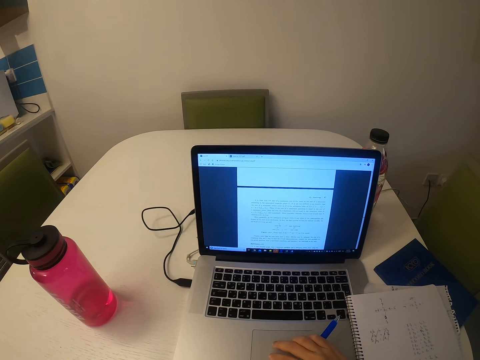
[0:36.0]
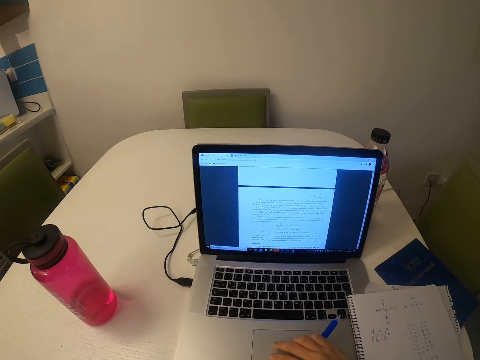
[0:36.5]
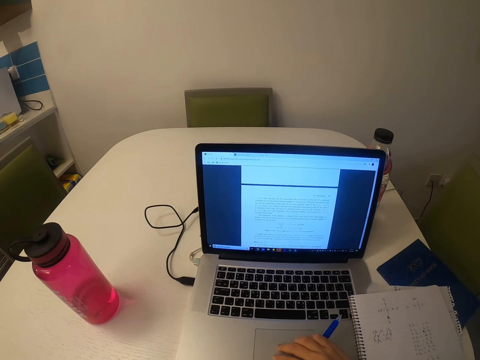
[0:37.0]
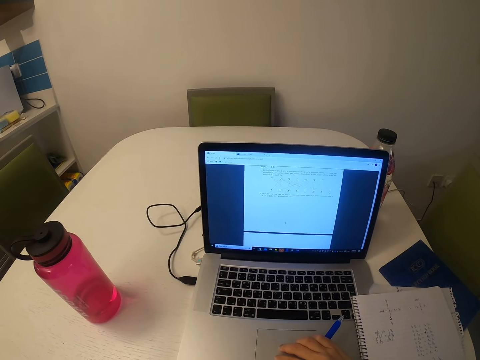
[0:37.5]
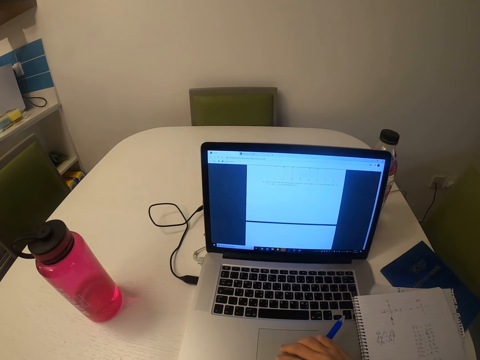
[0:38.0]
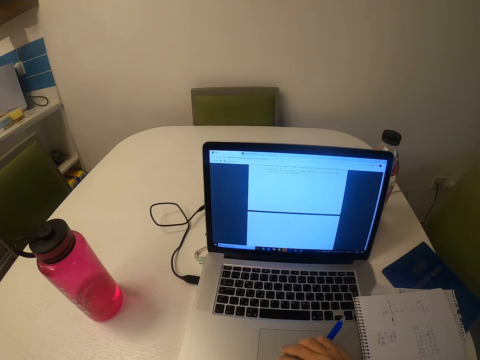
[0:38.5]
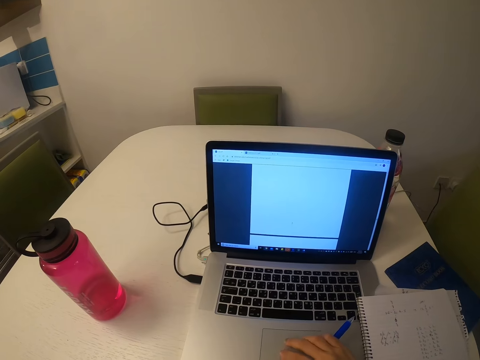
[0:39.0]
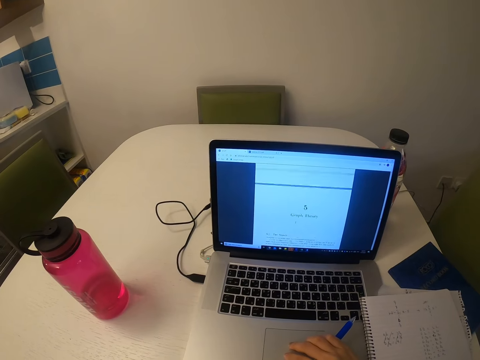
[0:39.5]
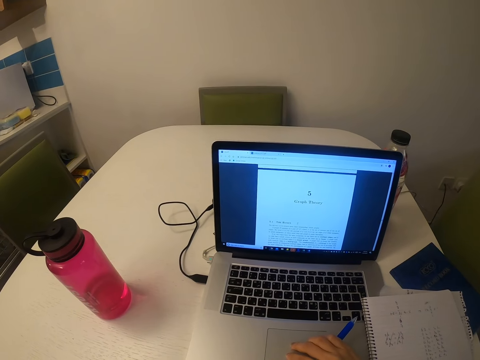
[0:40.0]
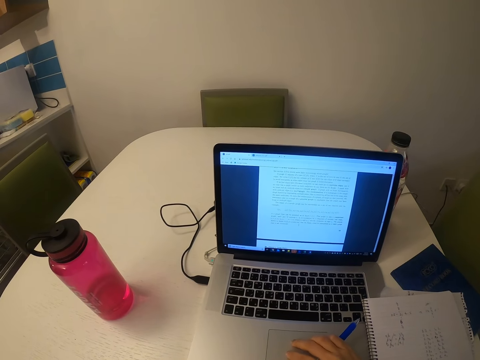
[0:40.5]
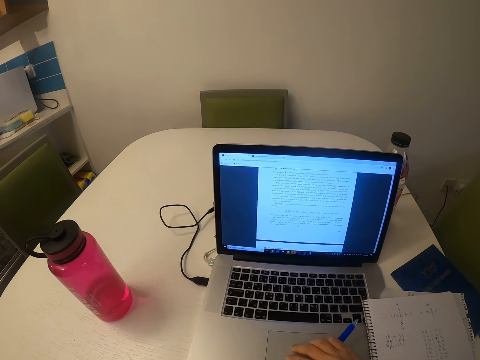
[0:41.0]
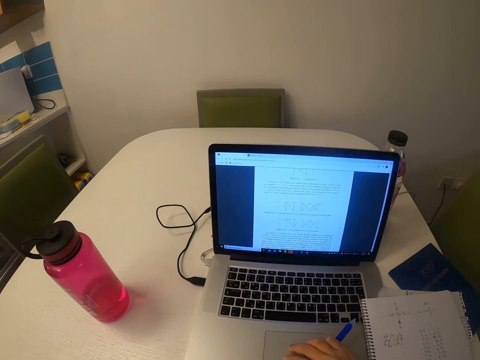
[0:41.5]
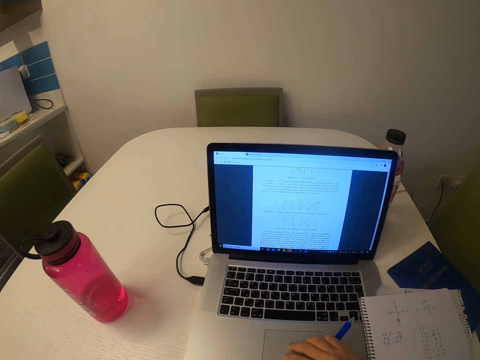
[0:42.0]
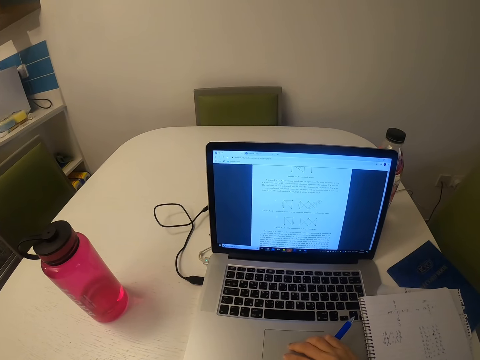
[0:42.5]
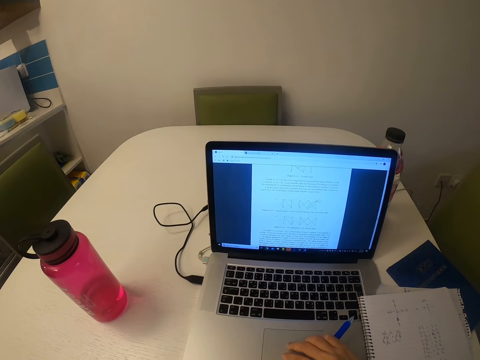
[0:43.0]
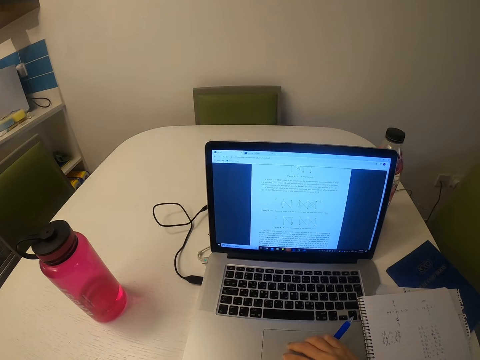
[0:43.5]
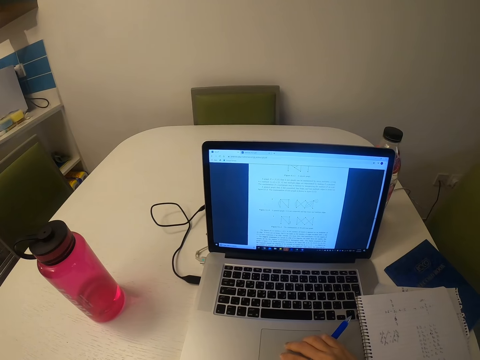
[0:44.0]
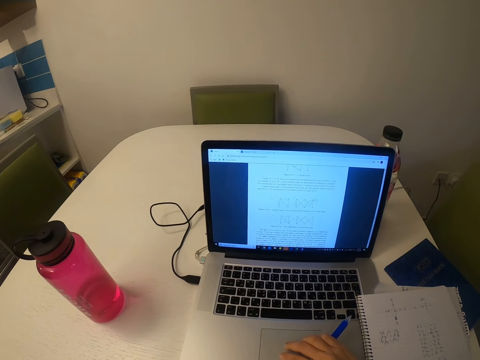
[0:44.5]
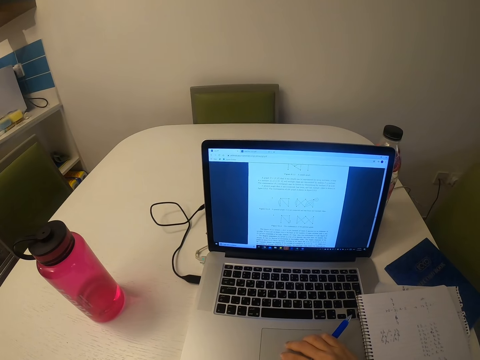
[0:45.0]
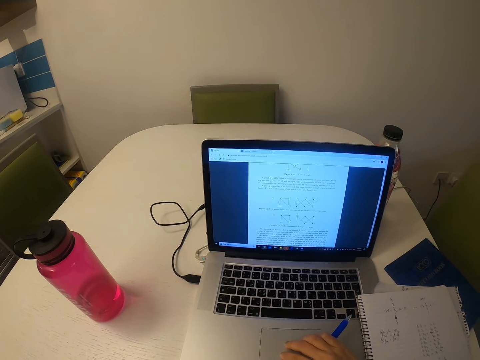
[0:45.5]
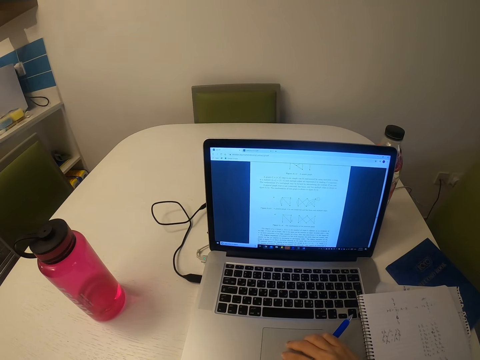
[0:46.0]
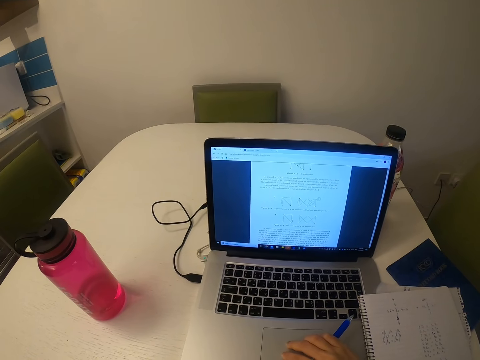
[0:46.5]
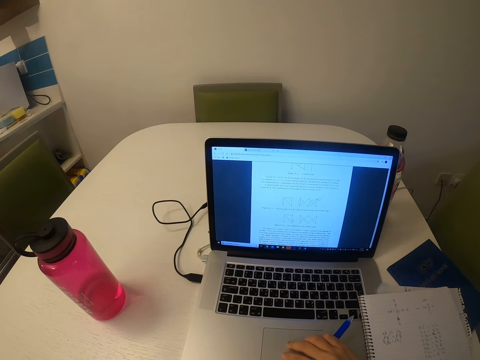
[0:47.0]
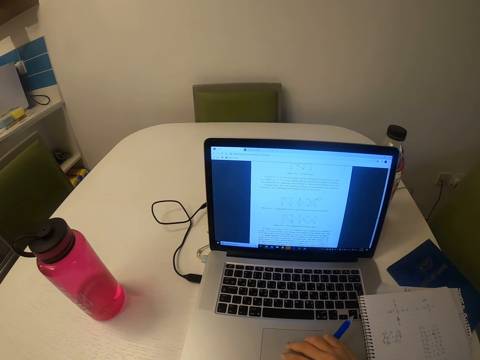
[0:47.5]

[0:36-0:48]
The camera wearer types.

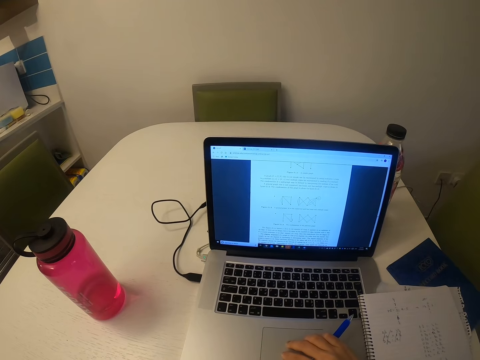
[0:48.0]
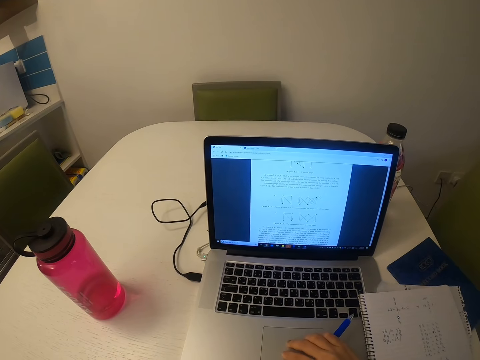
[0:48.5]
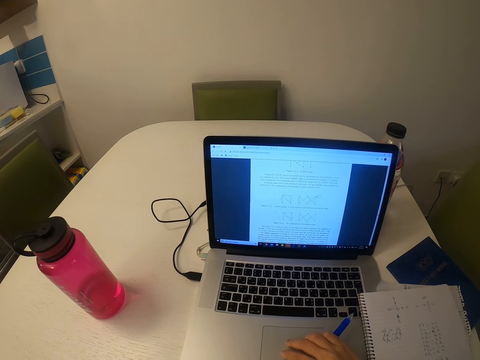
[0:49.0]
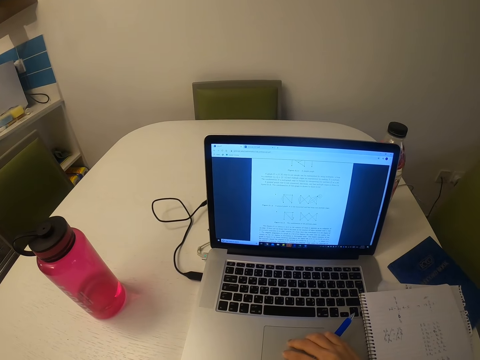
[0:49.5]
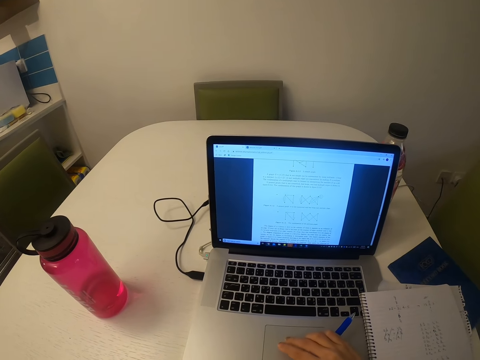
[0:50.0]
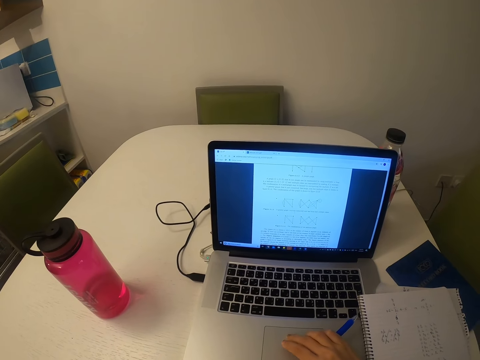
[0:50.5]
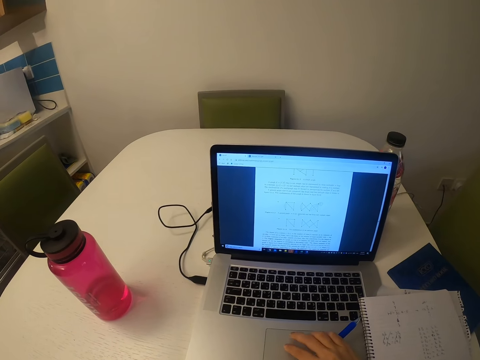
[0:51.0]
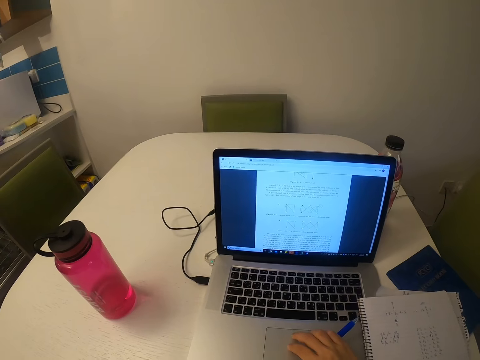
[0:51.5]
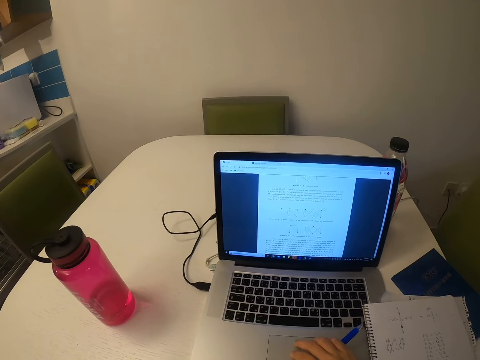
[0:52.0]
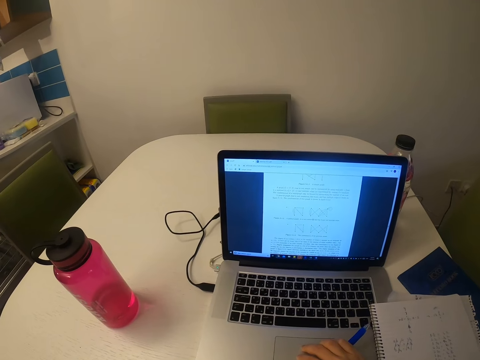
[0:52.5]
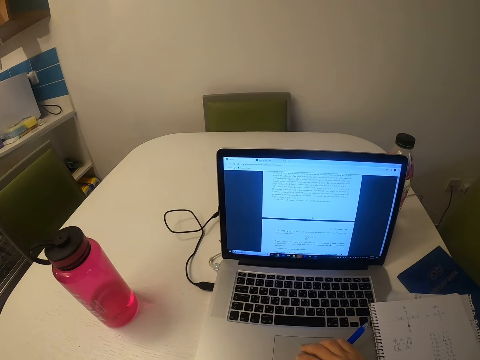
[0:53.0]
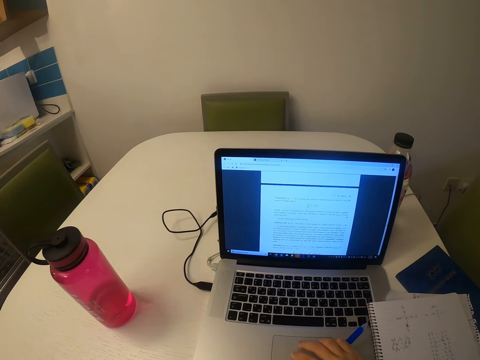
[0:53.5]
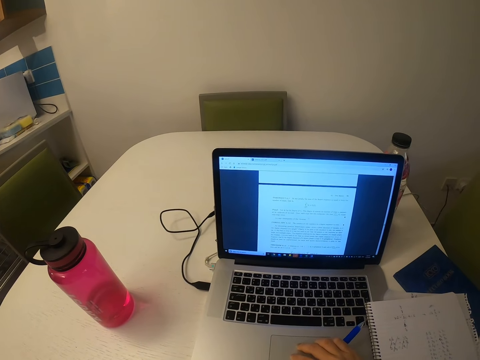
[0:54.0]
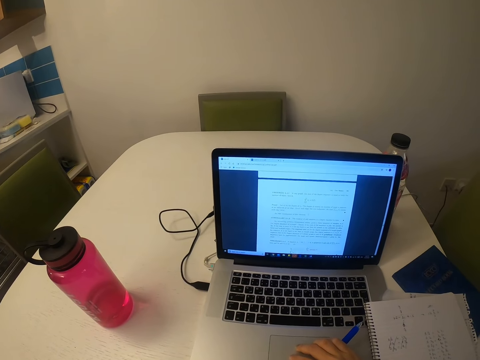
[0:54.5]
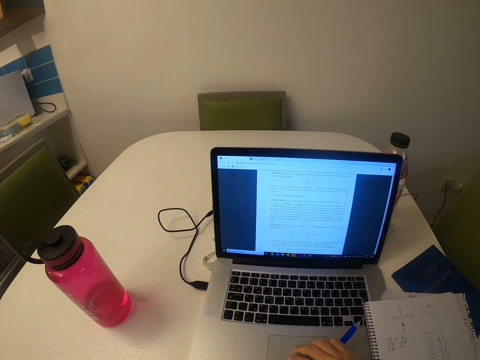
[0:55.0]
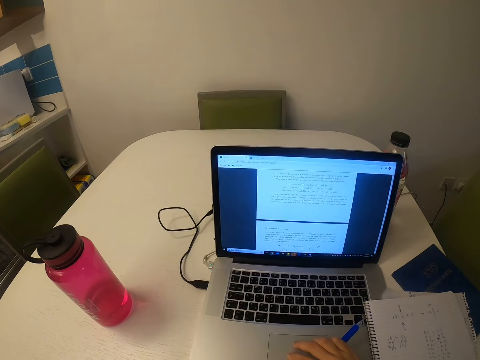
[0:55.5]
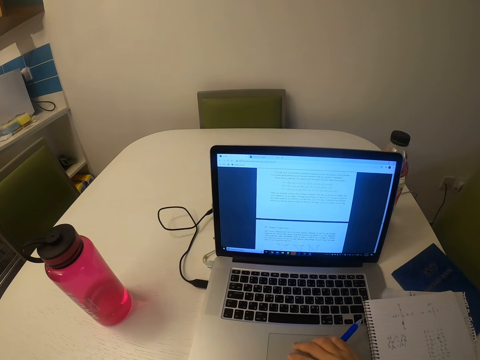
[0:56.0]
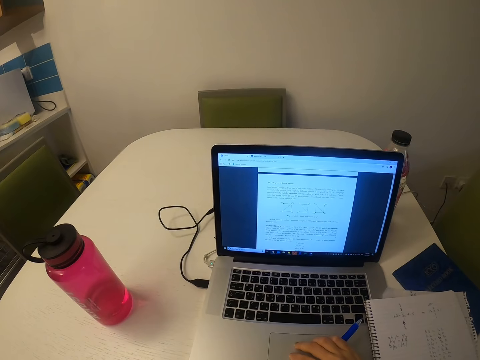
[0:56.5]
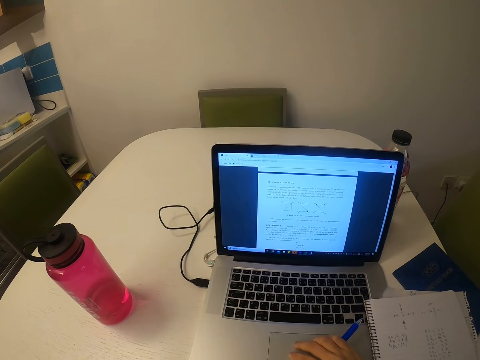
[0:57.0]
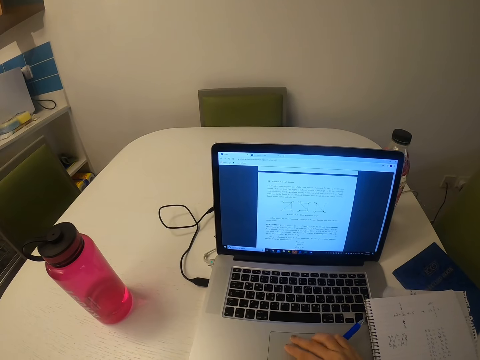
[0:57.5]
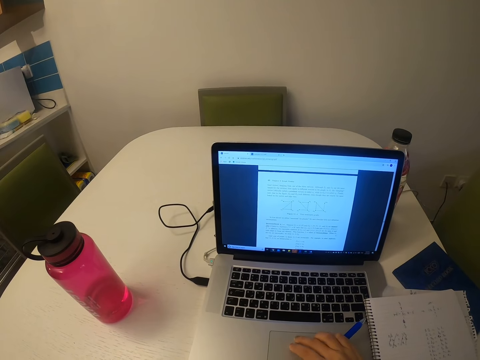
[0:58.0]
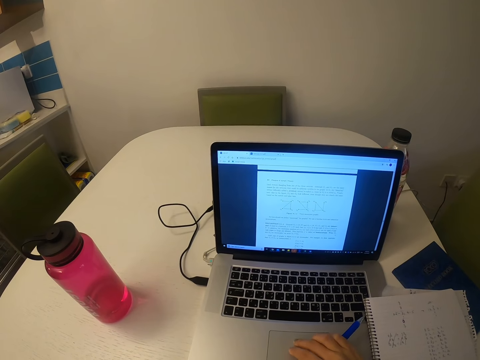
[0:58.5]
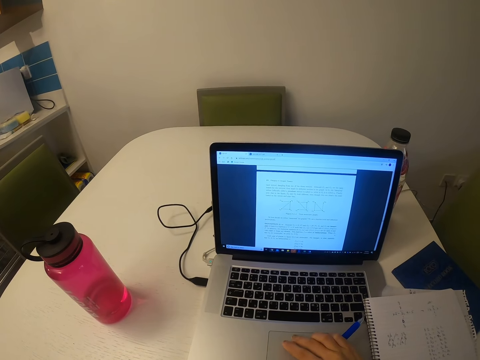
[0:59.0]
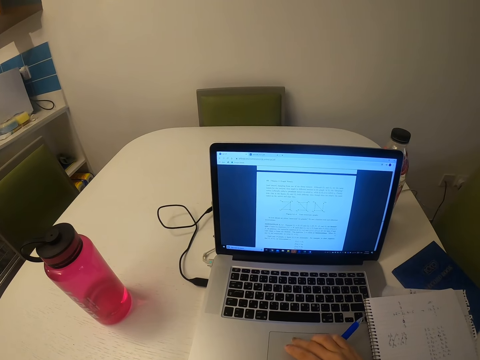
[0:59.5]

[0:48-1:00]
The camera wearer touches the laptop.

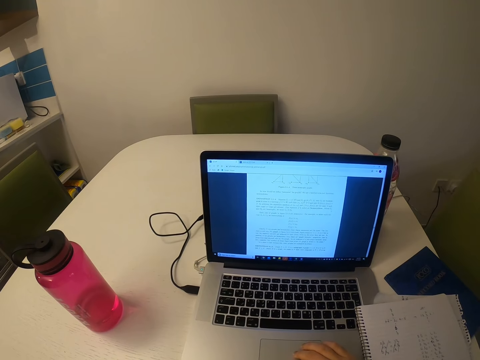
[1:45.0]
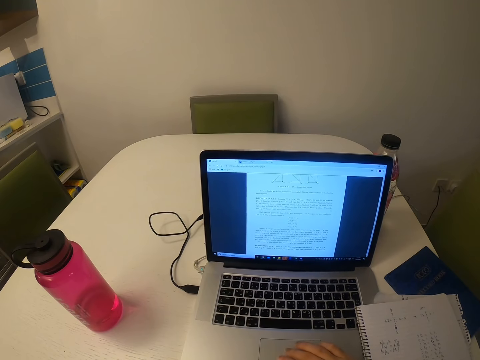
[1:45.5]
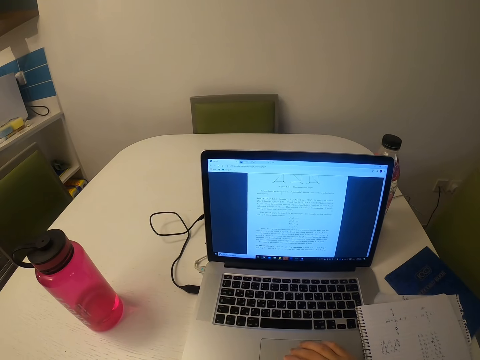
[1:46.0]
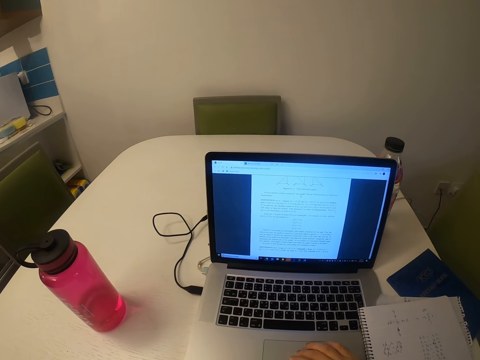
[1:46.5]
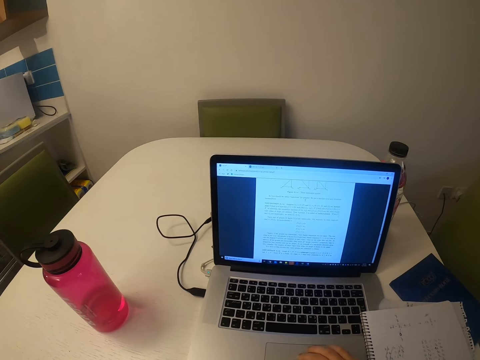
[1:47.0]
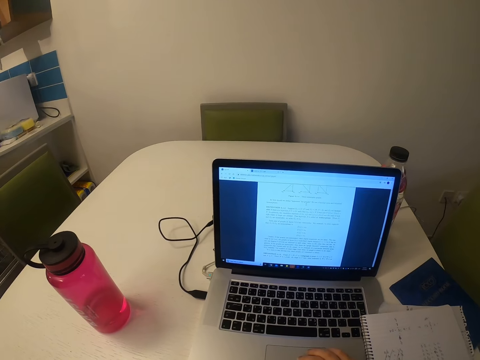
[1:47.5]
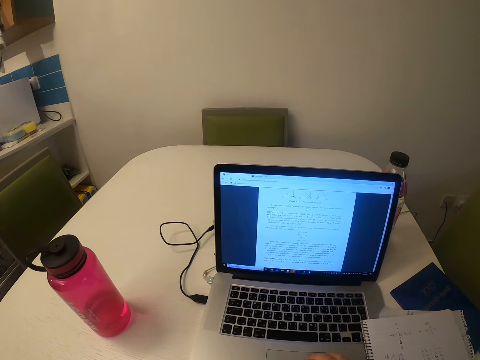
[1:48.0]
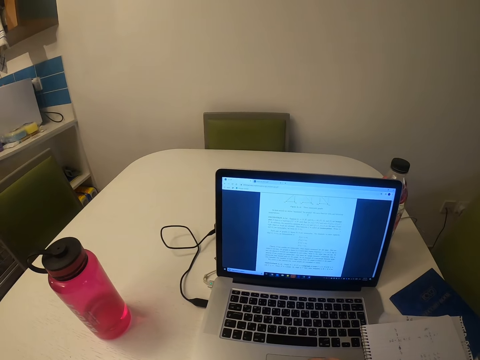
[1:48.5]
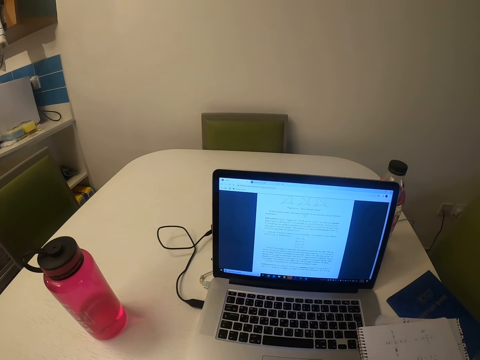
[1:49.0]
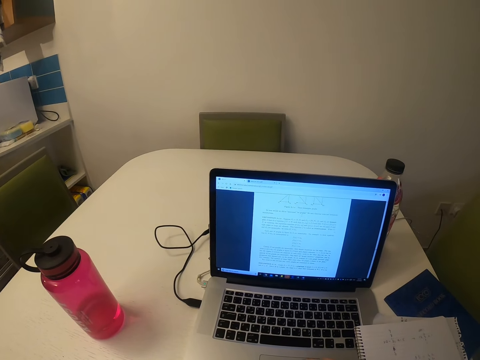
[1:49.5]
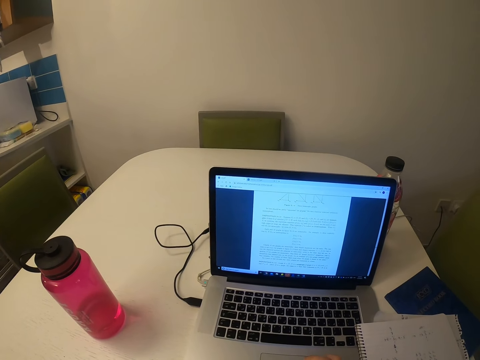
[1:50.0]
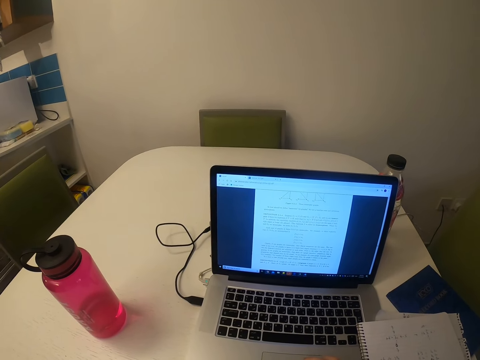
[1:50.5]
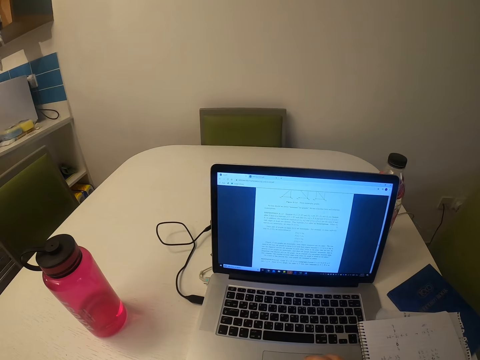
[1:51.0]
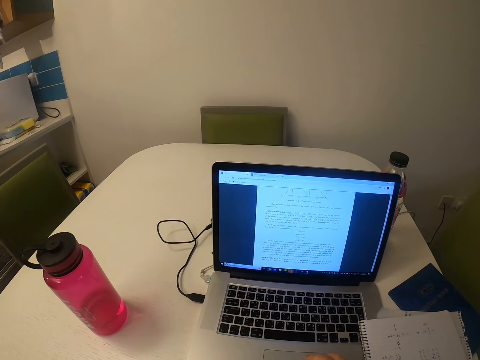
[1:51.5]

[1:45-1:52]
The camera wearer watches the background.
